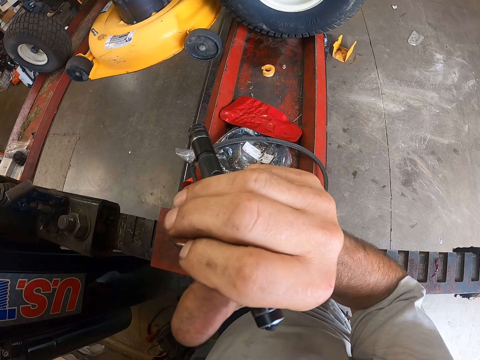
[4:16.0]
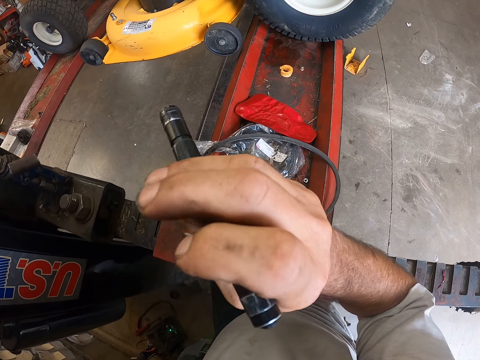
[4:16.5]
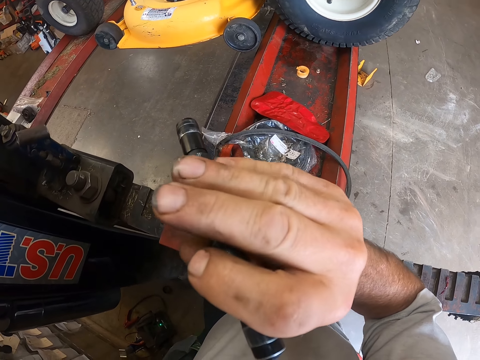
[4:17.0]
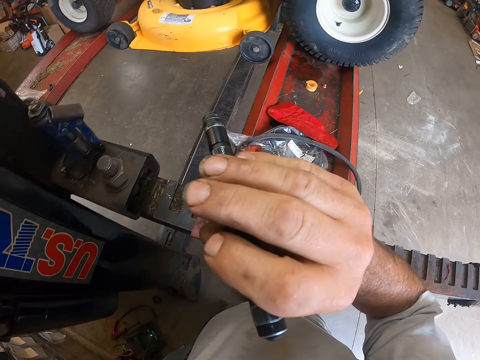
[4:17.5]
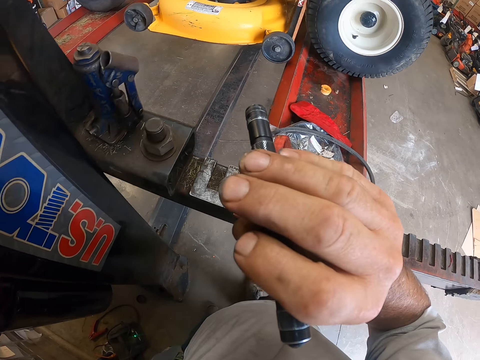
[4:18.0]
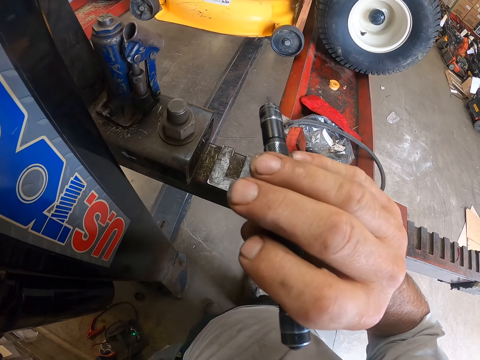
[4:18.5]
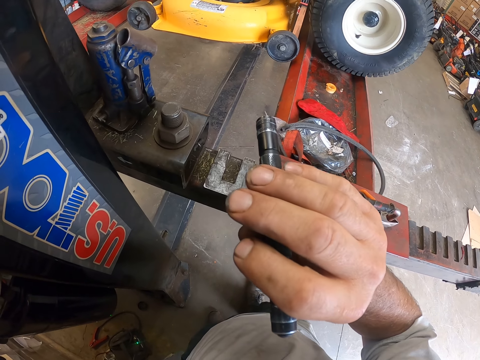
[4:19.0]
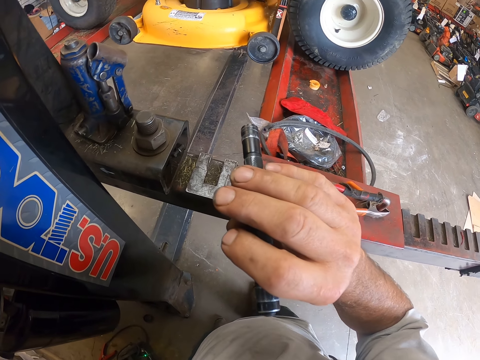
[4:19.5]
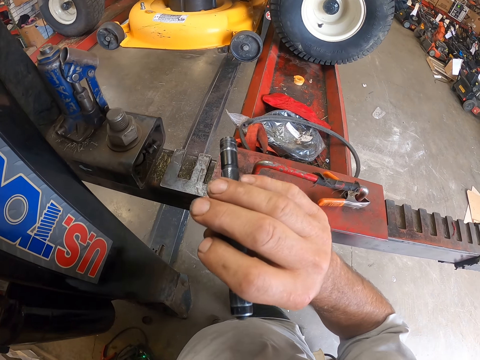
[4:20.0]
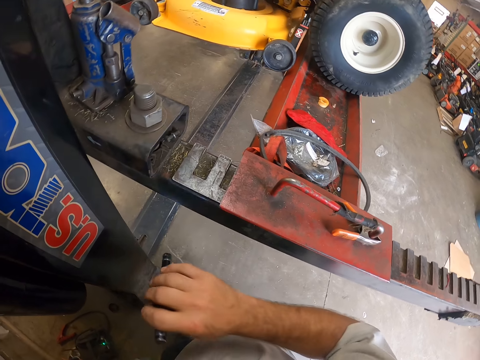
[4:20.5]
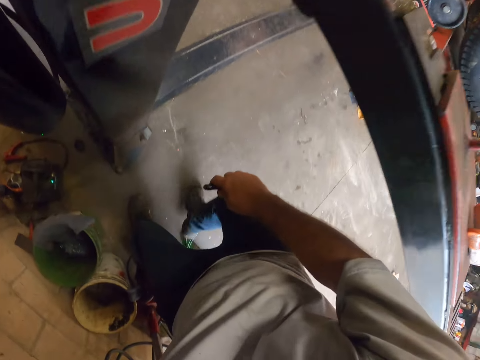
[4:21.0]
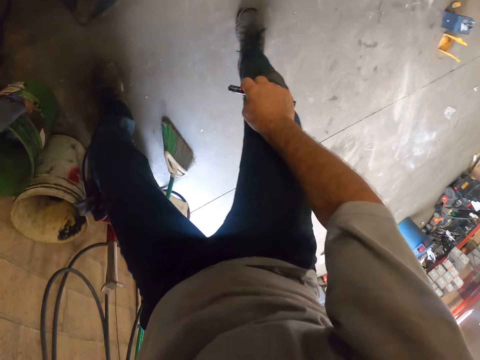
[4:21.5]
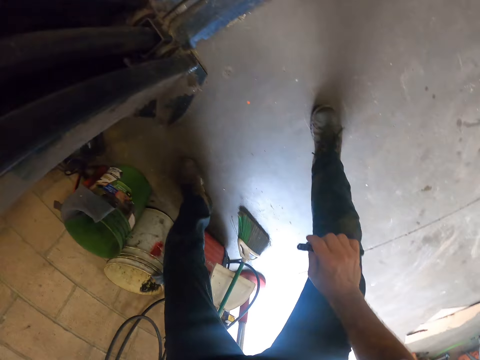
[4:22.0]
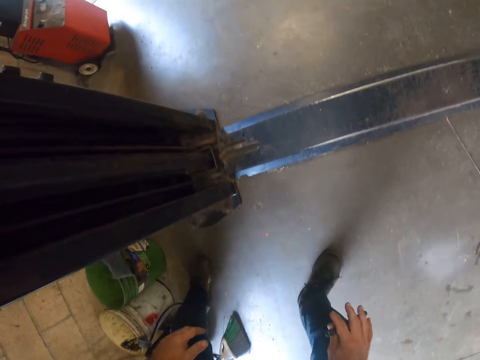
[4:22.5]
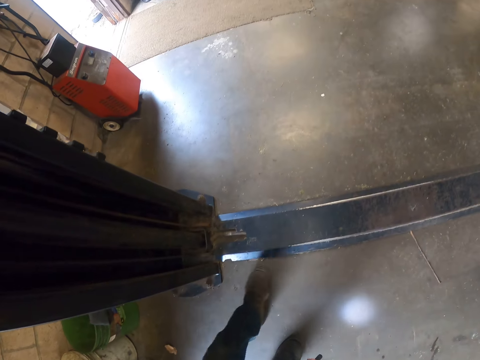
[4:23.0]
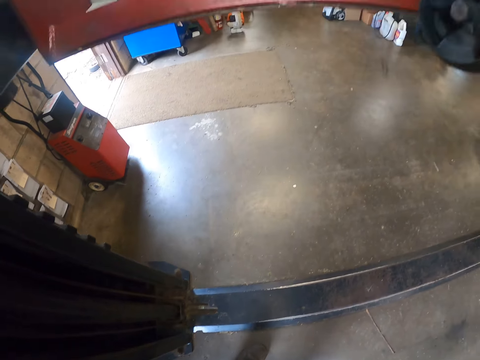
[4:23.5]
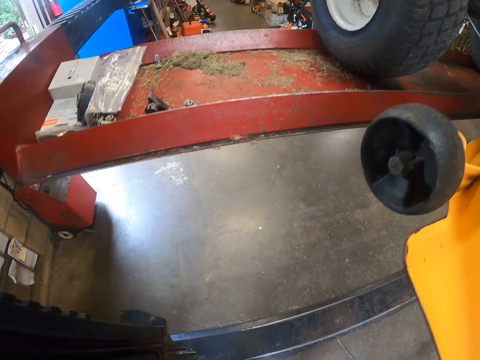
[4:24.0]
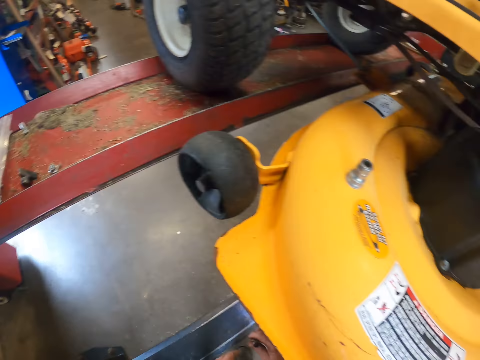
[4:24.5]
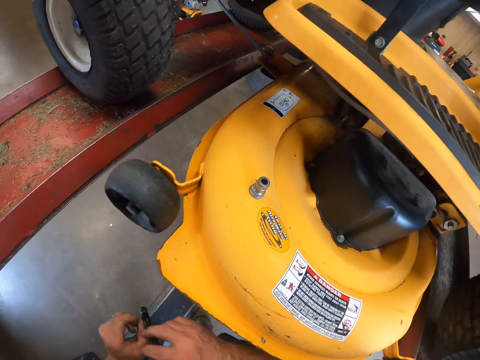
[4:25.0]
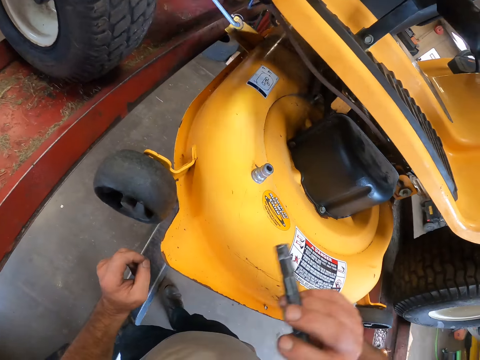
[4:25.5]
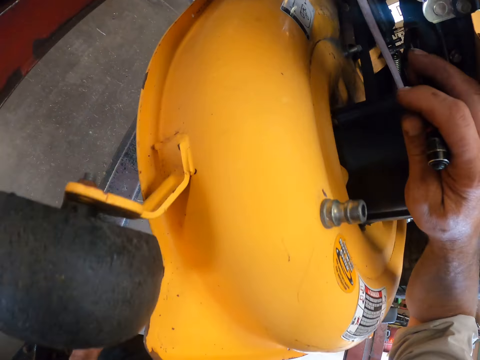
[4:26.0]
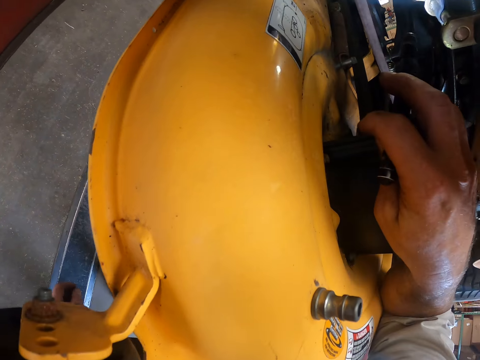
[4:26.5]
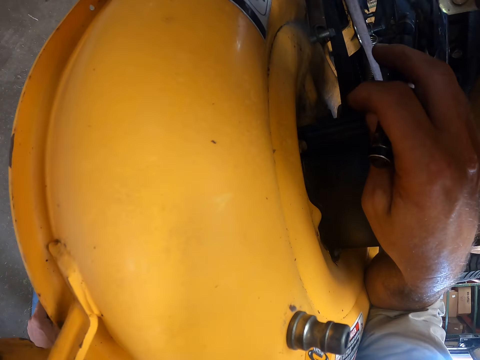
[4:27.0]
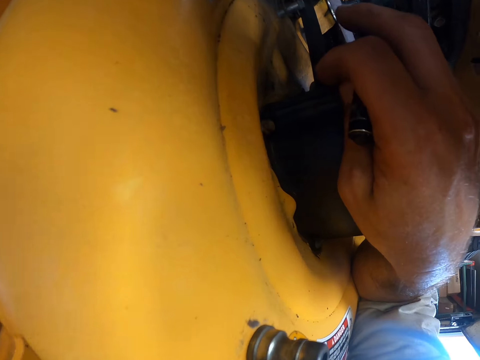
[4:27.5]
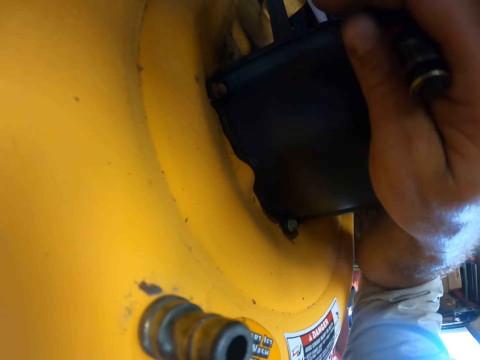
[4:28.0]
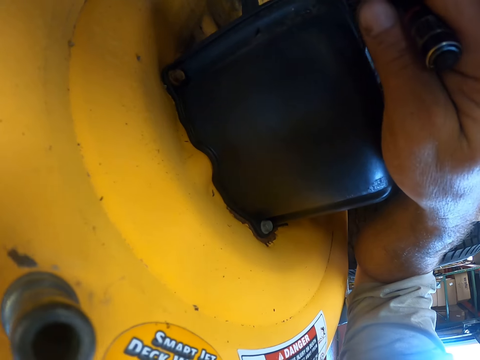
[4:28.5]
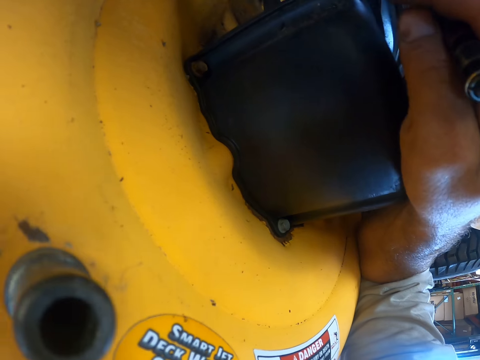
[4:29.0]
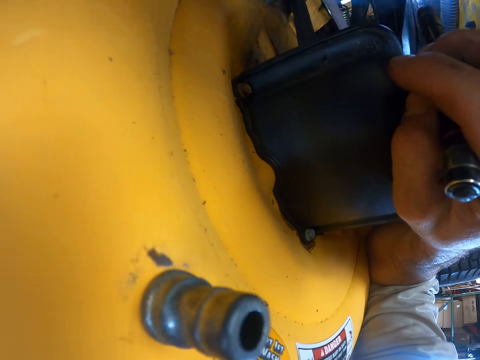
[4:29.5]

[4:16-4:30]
The camera wearer bends towards the floor. He moves towards the lawnmower with the touch light. He stares at the lawnmower. He checks the lawnmower with the touch light. He places his hand on the lawnmower. He reflects the light on the lawnmower.

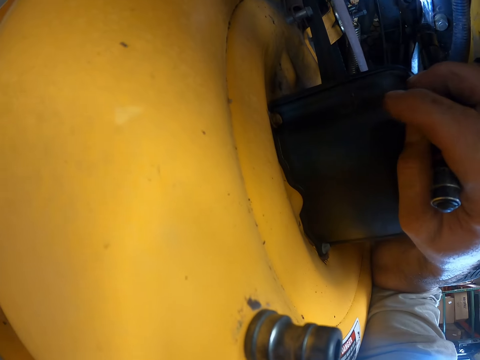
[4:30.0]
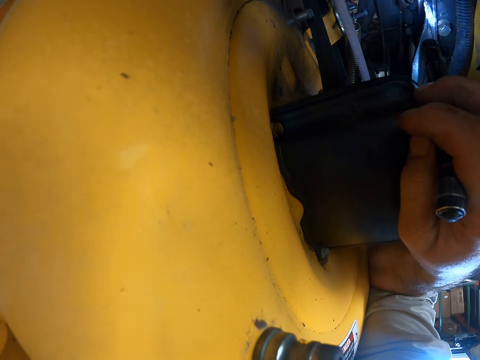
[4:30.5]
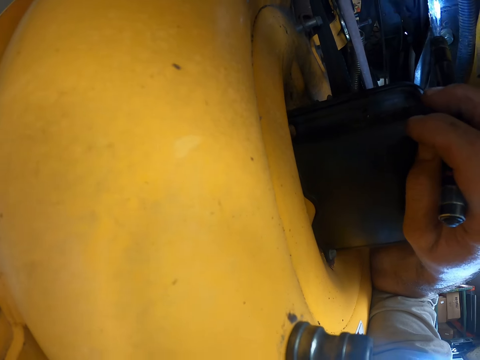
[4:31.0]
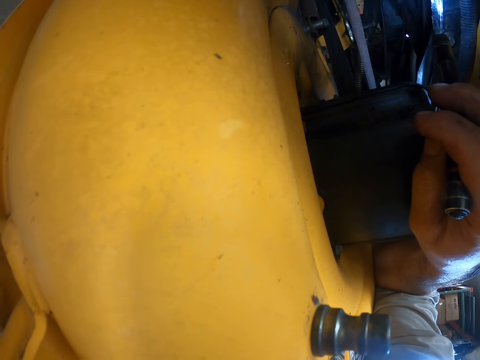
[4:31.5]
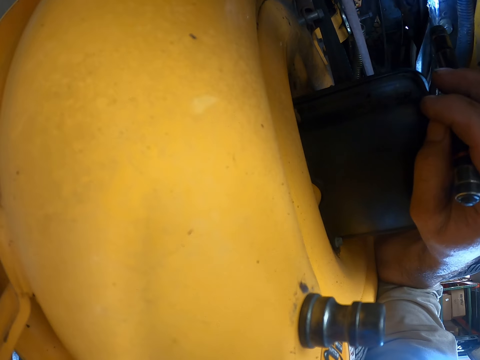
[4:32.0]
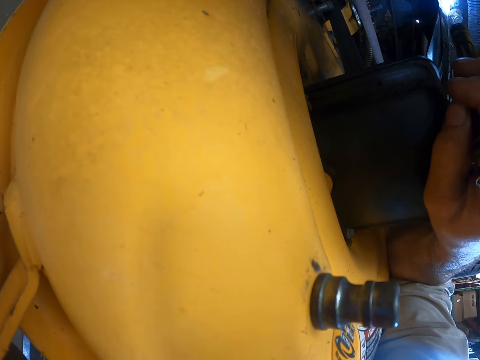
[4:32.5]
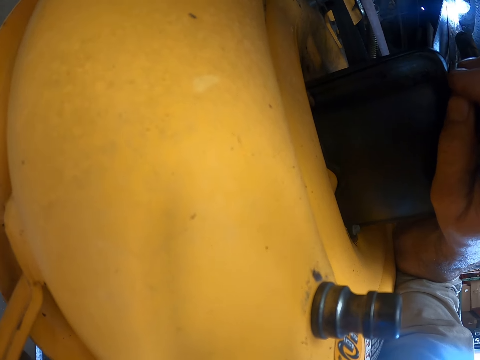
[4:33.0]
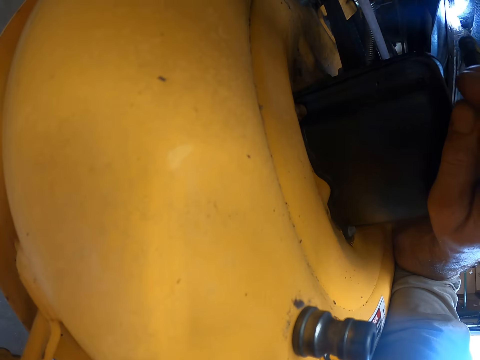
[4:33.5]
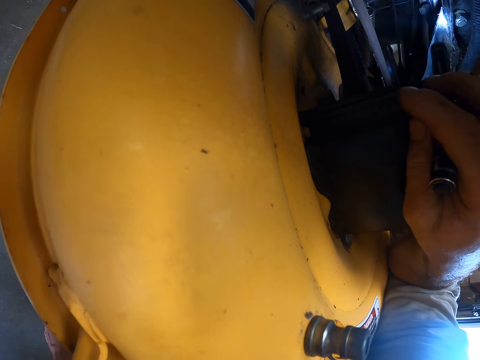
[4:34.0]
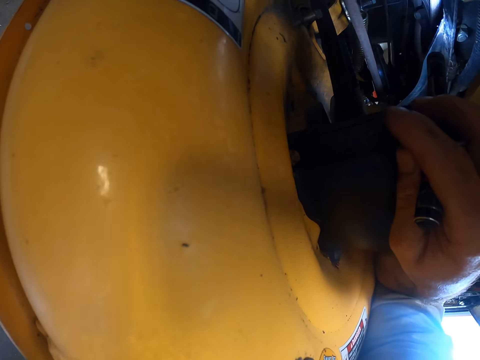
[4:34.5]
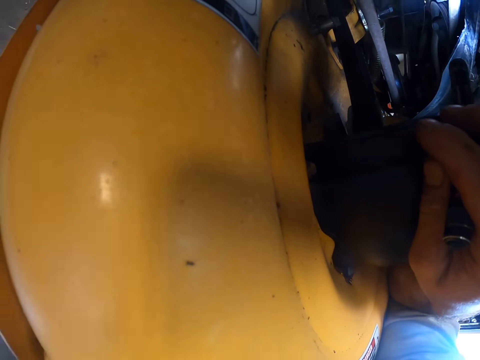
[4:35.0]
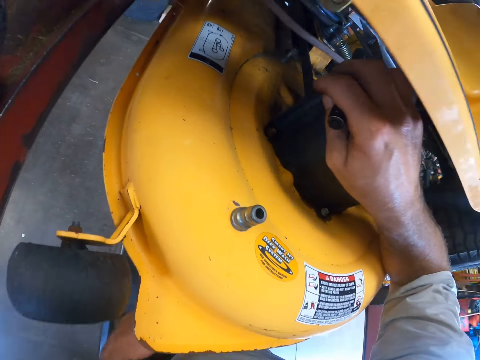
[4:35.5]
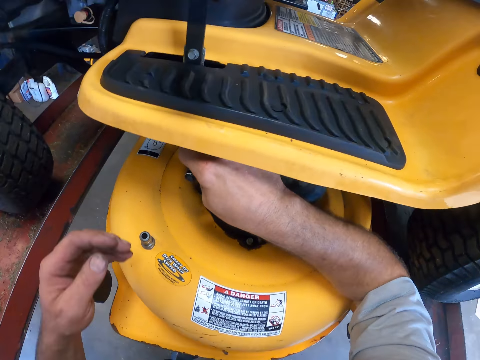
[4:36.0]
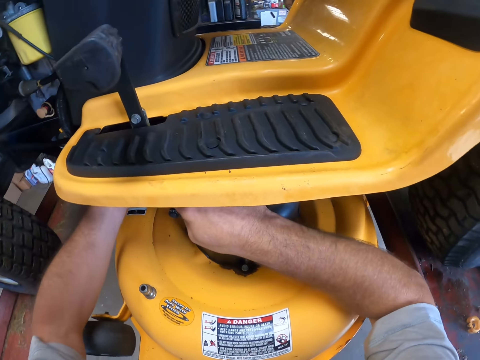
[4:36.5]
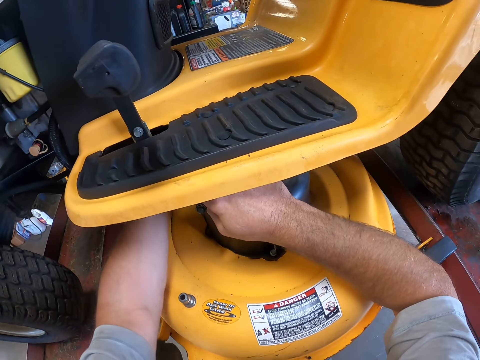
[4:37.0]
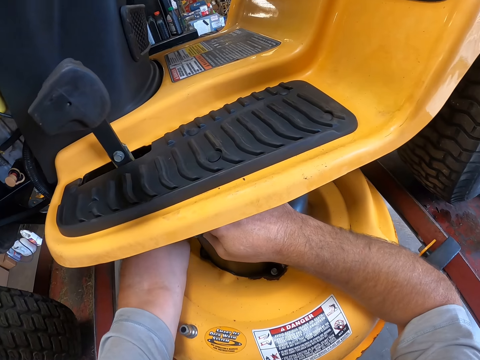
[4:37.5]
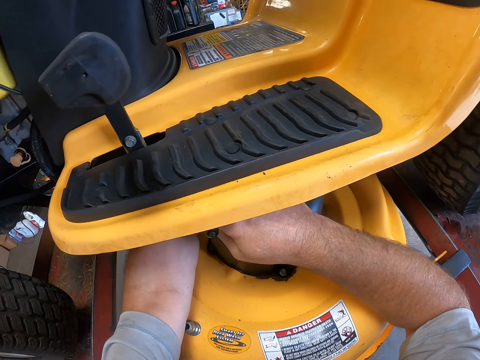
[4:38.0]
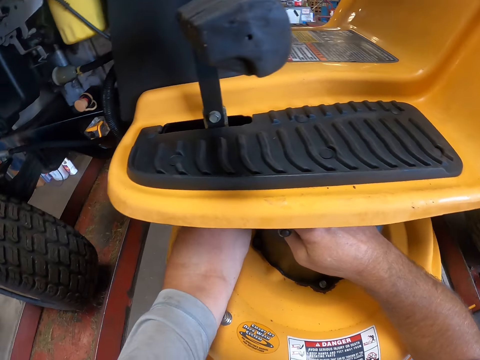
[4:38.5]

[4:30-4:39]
The camera wearer places his other hand on the lawnmower. He dips his left hand beneath the lawnmower. He stares at the lawnmower.

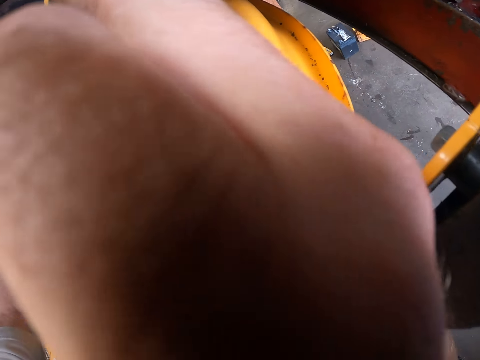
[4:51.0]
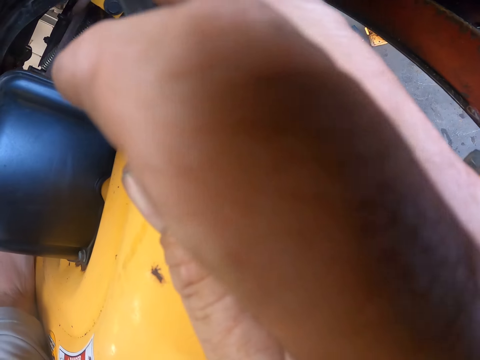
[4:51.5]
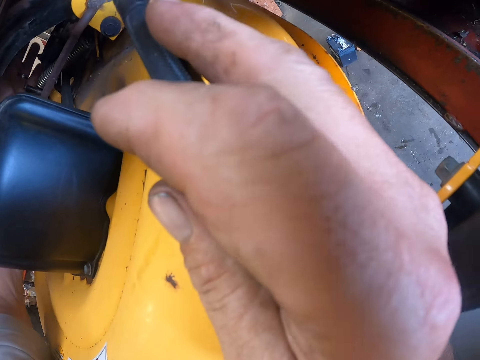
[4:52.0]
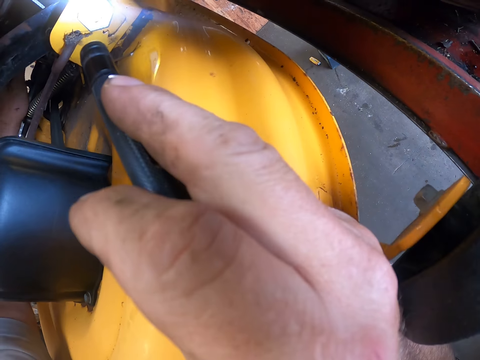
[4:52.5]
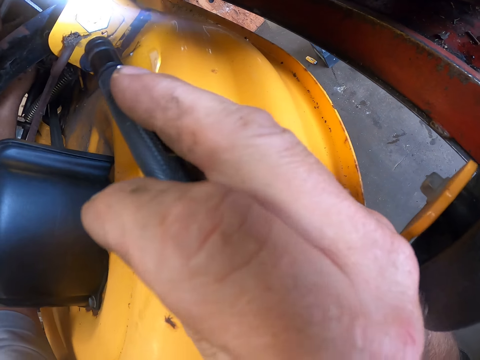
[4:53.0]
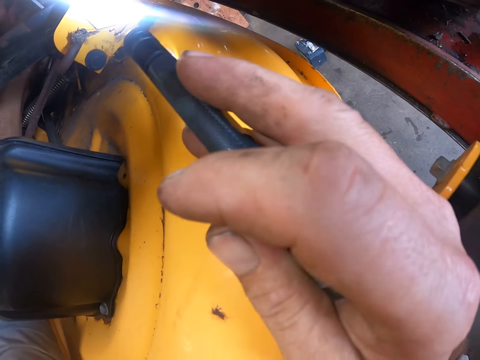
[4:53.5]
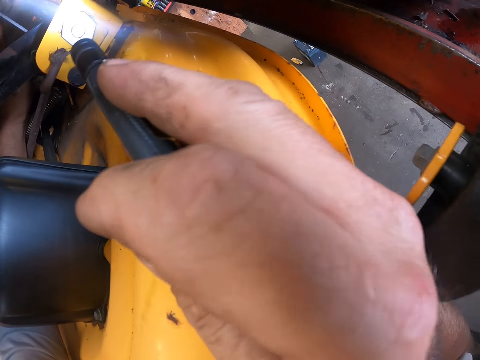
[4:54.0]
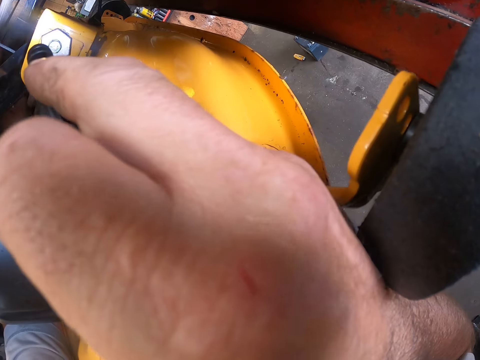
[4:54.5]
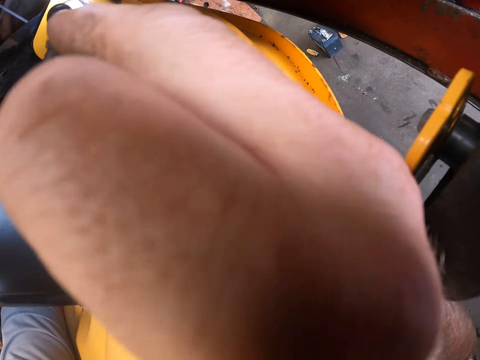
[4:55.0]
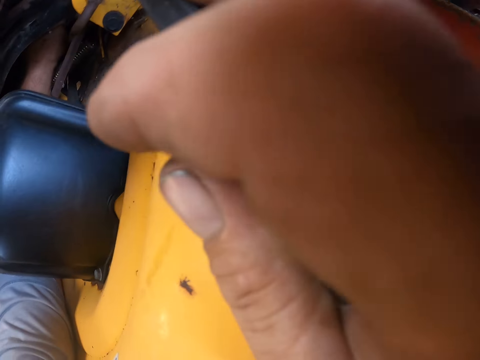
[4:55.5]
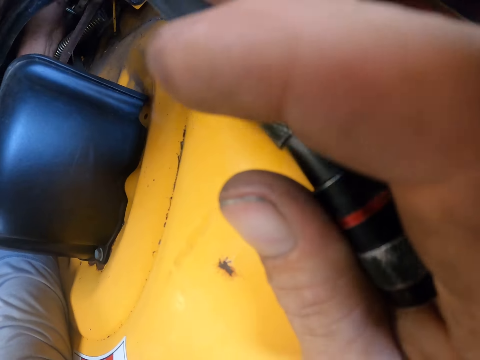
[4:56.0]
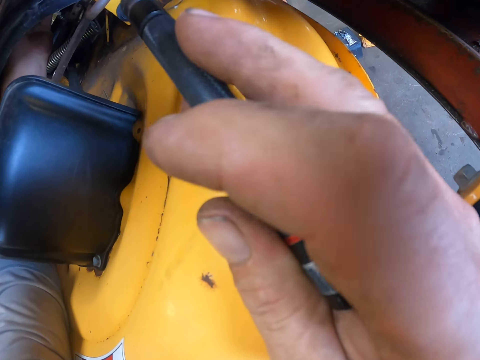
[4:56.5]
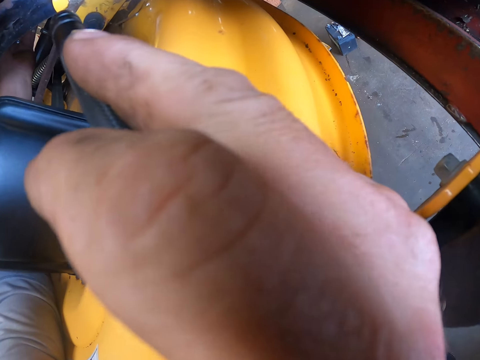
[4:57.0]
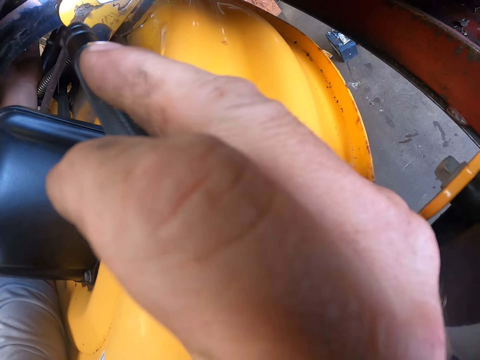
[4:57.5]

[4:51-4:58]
The camera wearer holds the fuel system.
